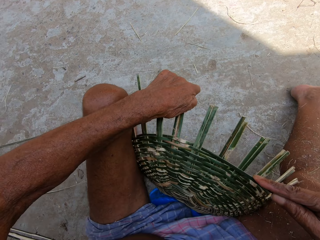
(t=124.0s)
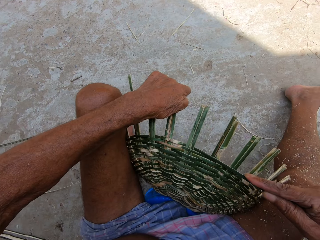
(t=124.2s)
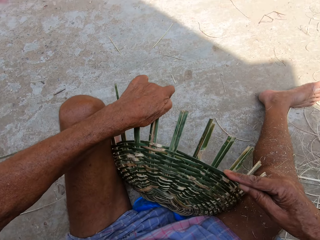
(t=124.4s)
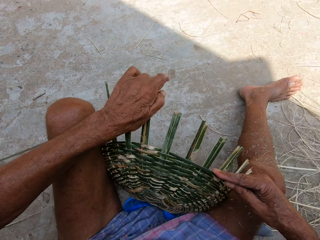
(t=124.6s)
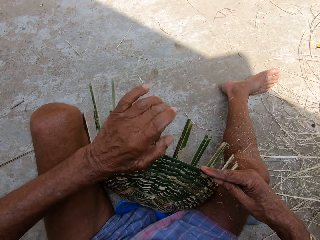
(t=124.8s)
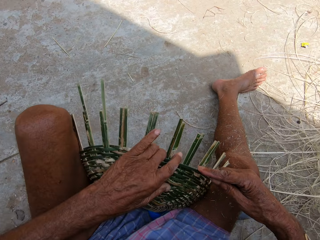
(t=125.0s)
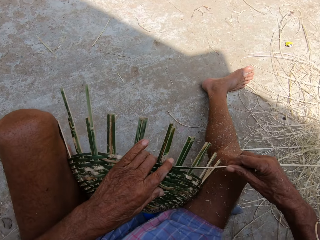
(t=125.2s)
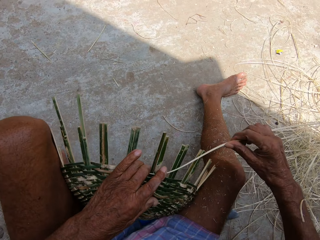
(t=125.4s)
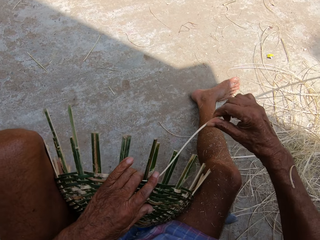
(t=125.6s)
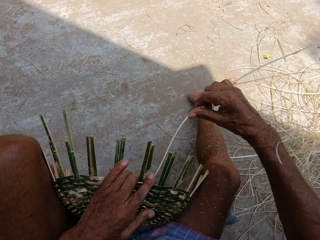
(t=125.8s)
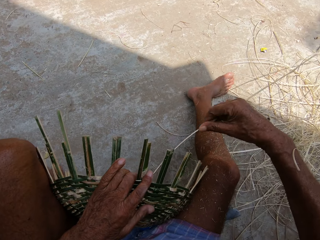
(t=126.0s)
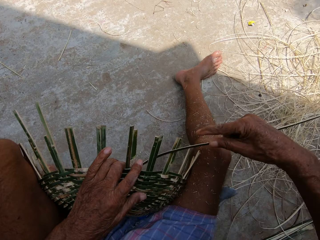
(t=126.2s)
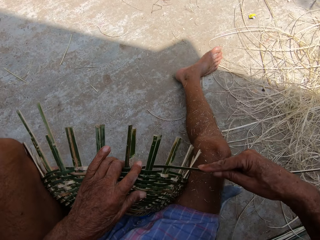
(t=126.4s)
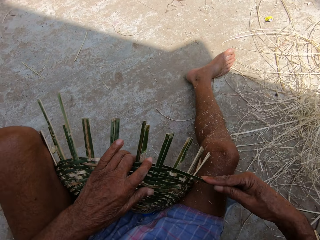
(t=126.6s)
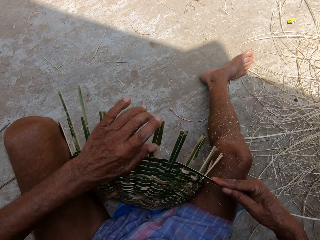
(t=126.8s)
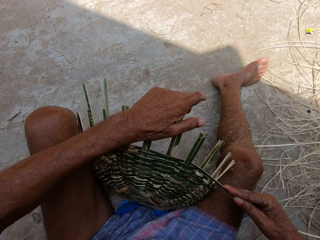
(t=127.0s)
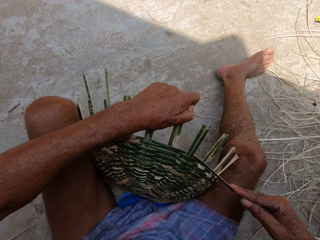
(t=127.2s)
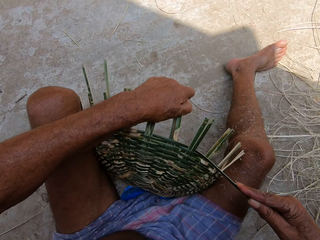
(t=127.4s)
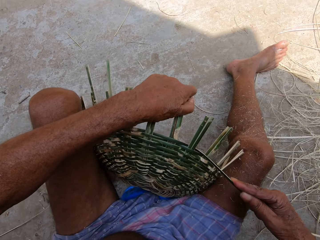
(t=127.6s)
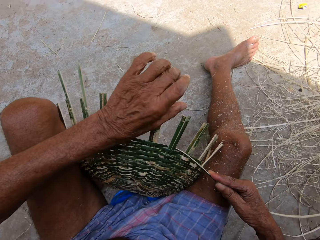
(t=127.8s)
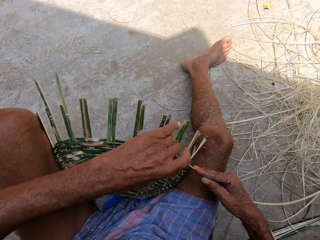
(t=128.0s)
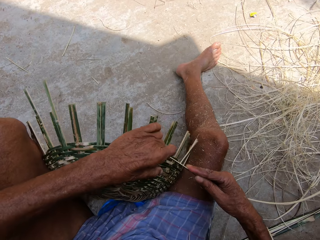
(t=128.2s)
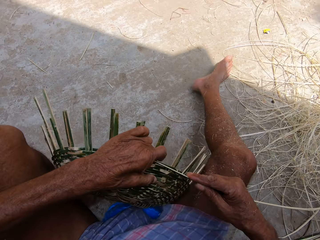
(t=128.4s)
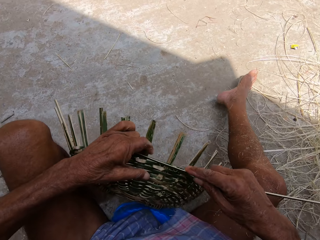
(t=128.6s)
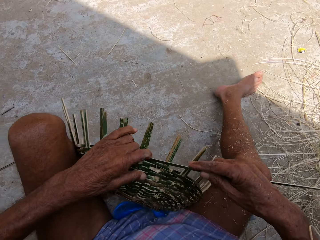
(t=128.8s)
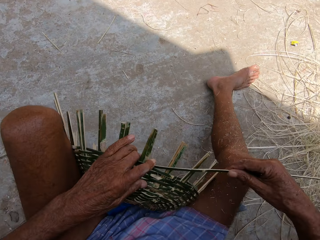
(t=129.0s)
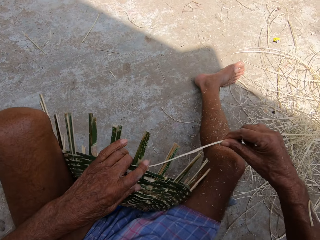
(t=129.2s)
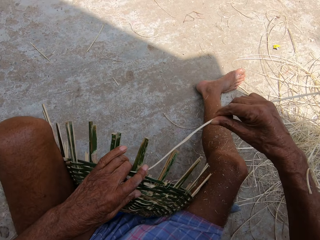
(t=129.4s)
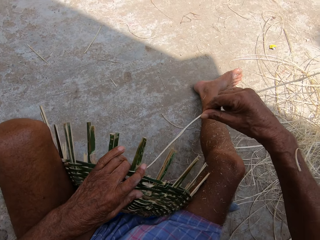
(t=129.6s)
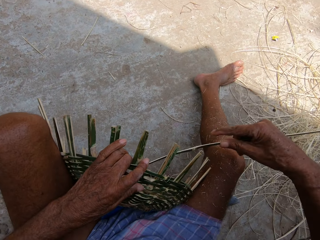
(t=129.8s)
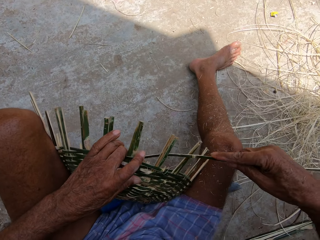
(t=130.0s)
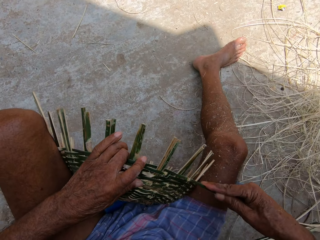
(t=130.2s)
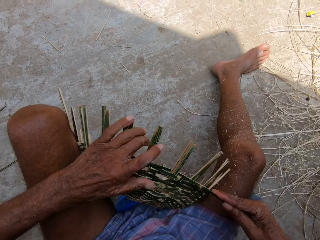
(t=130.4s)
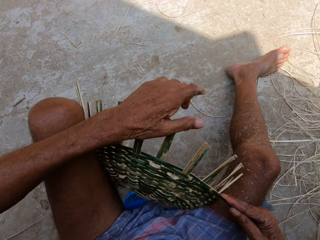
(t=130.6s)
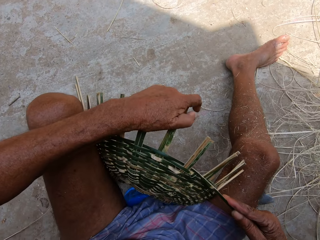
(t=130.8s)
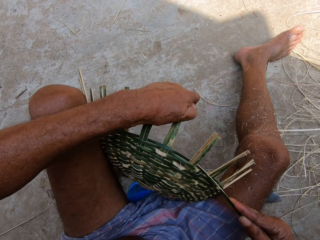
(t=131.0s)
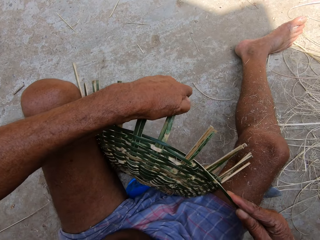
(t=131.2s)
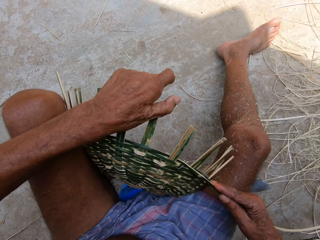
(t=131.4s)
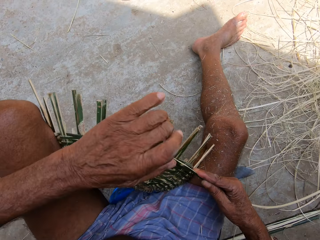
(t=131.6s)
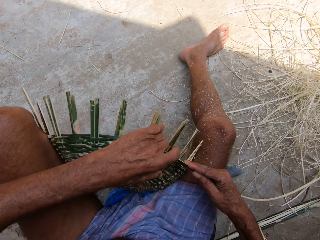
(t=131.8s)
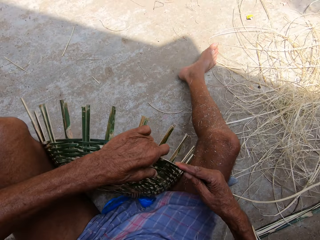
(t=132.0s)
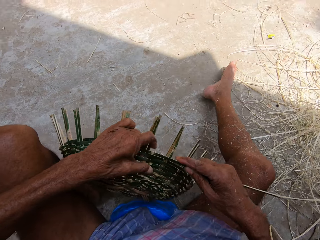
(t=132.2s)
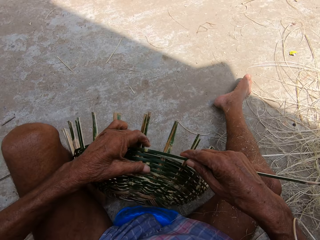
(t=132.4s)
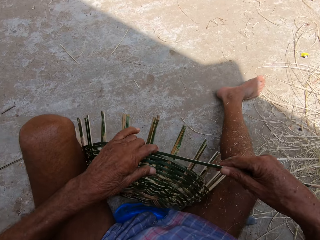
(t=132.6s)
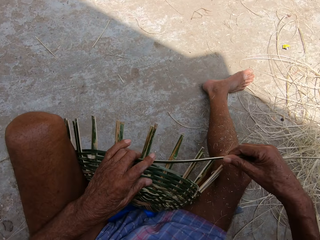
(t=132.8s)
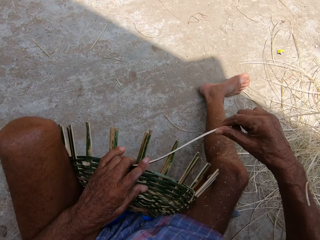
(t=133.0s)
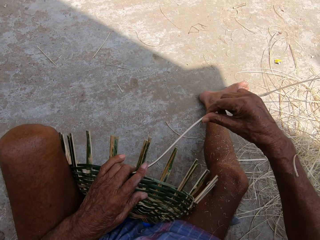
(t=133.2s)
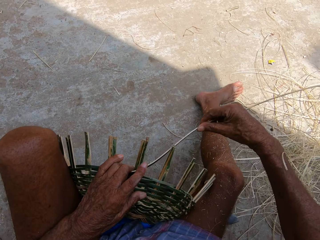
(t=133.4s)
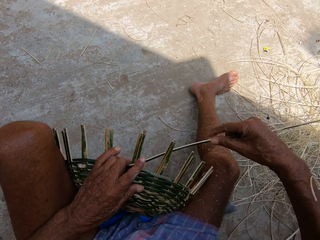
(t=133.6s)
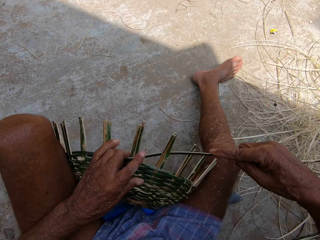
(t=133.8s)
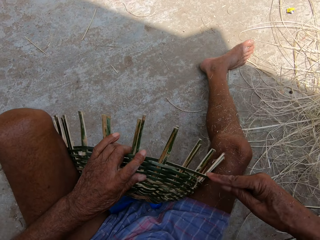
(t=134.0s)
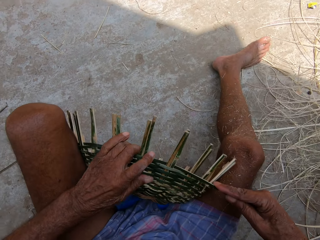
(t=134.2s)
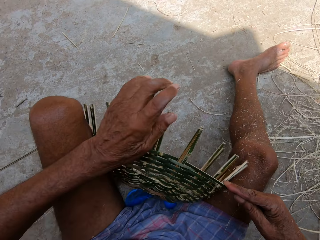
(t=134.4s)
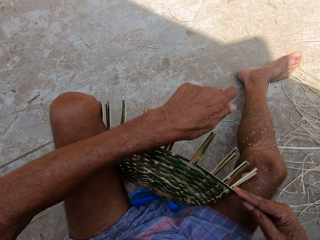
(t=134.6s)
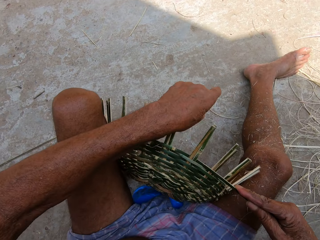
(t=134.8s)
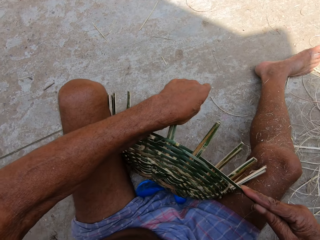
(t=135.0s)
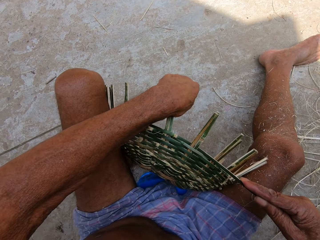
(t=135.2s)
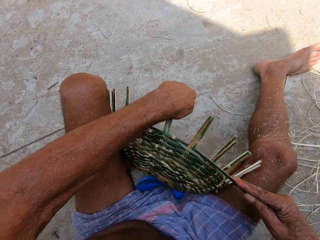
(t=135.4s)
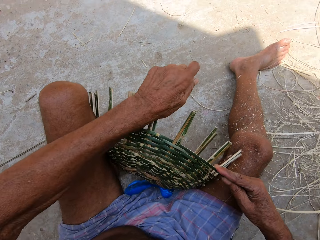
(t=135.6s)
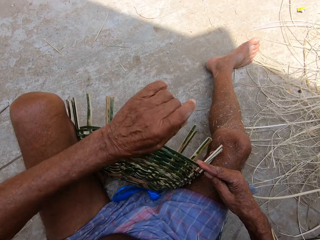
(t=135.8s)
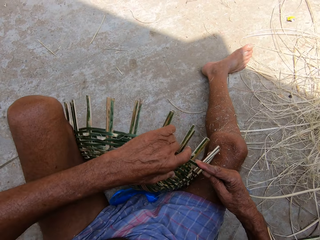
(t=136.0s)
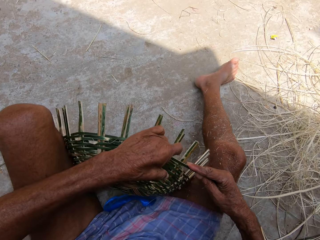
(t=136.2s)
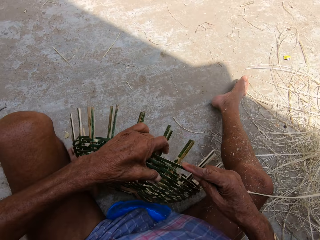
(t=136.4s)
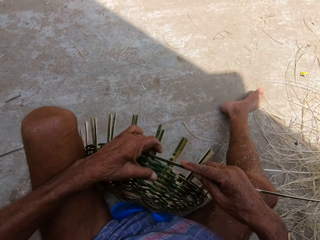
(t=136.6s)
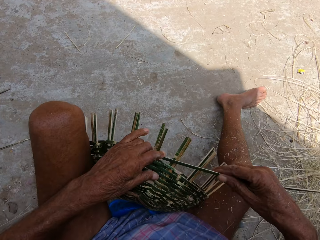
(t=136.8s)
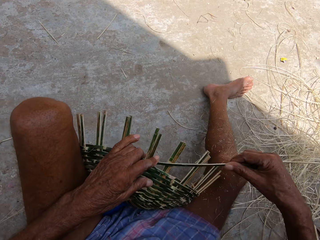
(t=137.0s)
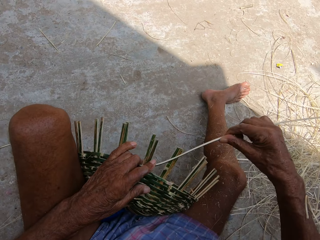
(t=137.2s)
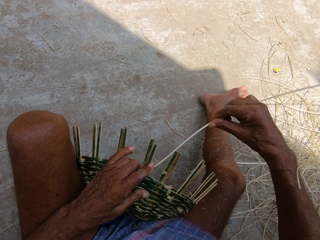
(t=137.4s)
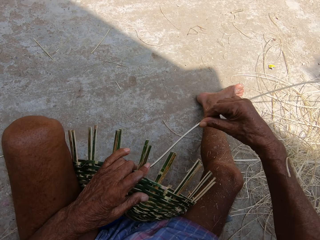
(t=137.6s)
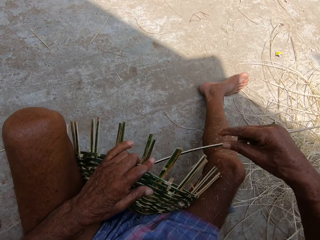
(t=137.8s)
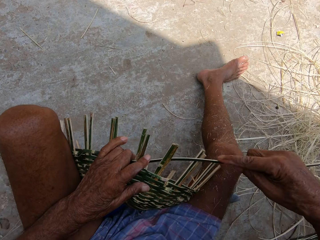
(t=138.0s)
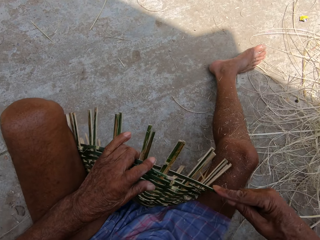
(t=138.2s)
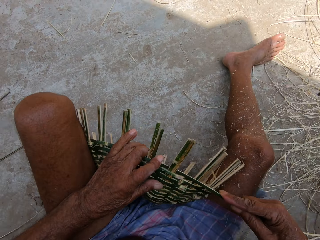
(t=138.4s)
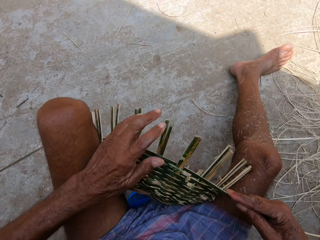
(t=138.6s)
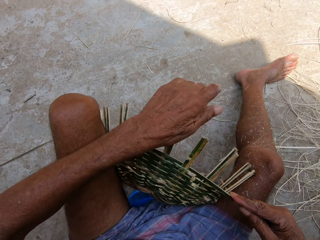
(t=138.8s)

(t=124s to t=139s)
The camera wearer places his left hand on the basket. He weaves the basket with the wicker in his right hand. He bends the basket with his left hand. He adjusts the basket with his left hand. He weaves the basket with the wicker in his right hand. He bends the basket with his left hand. He adjusts the basket with his left hand. He weaves the basket with the wicker in his right hand. He bends the basket with his left hand. He adjusts the basket with his left hand. He weaves the basket with the wicker in his right hand.

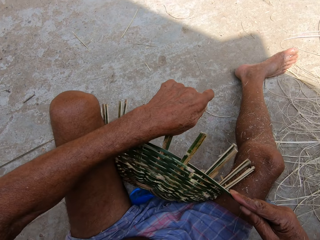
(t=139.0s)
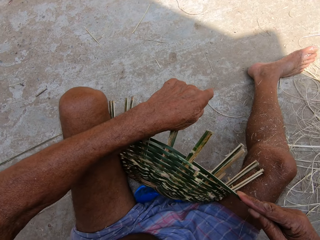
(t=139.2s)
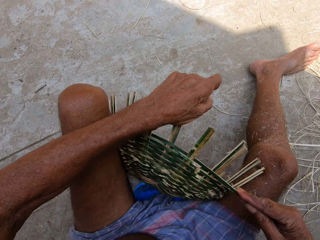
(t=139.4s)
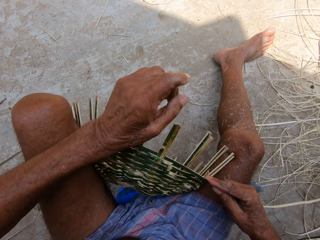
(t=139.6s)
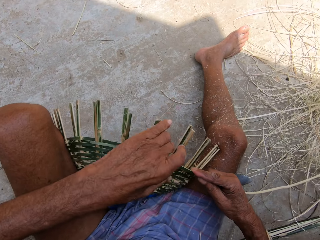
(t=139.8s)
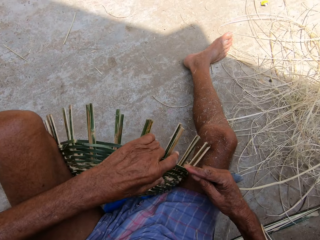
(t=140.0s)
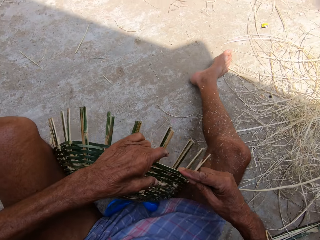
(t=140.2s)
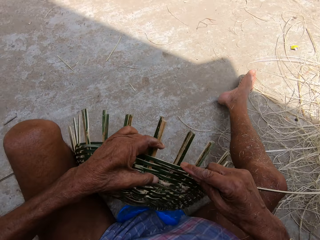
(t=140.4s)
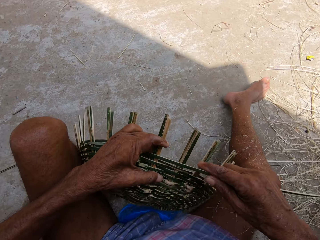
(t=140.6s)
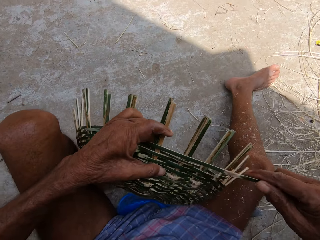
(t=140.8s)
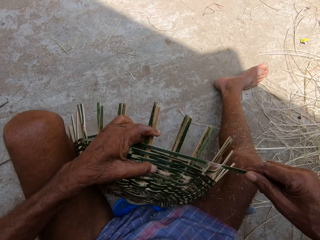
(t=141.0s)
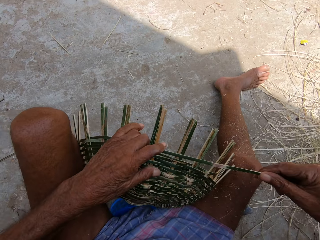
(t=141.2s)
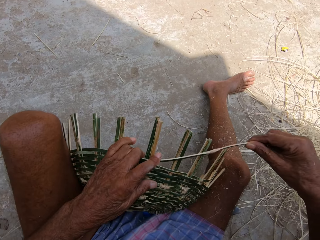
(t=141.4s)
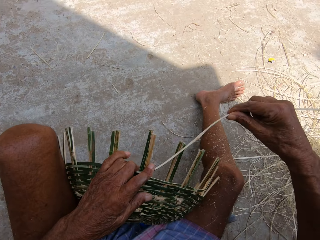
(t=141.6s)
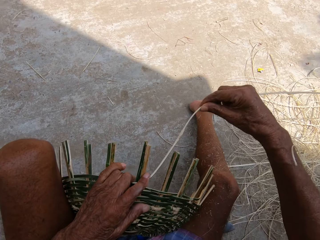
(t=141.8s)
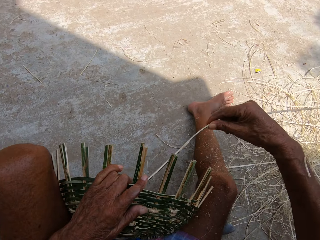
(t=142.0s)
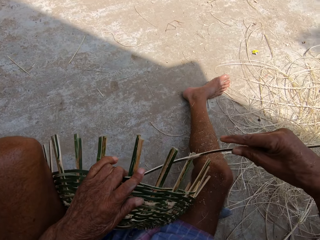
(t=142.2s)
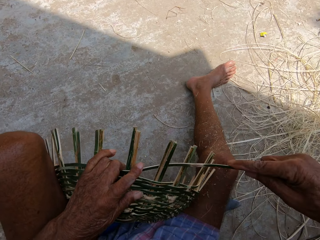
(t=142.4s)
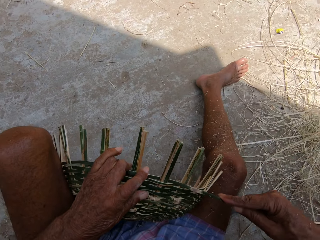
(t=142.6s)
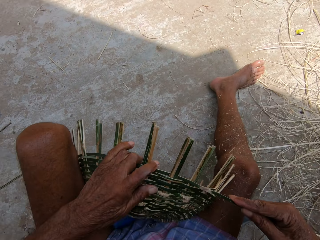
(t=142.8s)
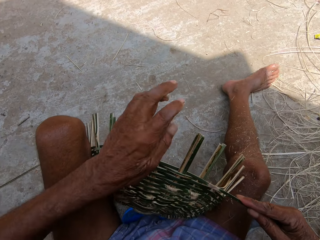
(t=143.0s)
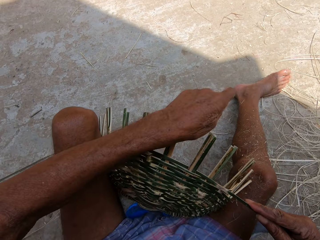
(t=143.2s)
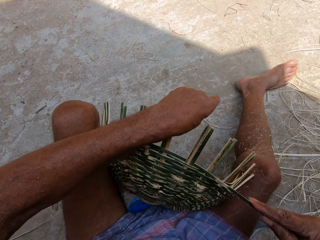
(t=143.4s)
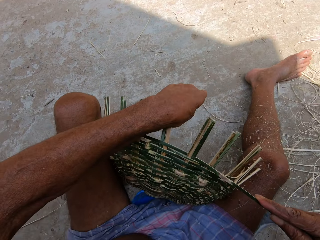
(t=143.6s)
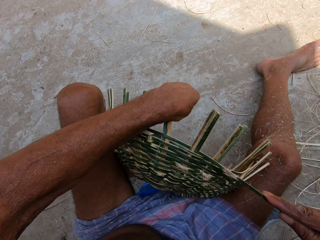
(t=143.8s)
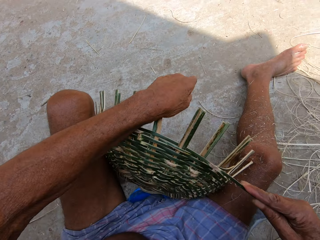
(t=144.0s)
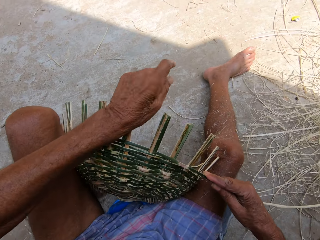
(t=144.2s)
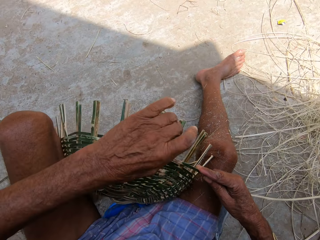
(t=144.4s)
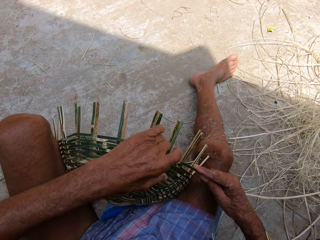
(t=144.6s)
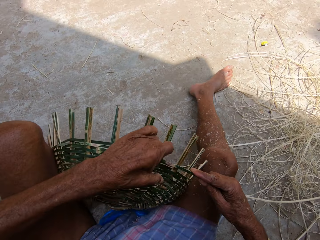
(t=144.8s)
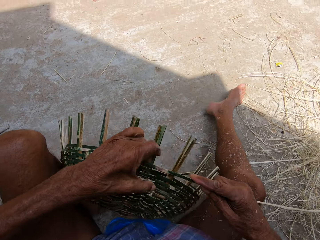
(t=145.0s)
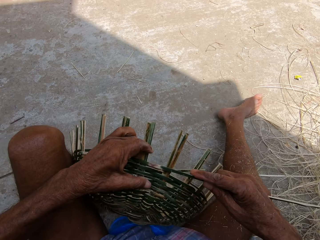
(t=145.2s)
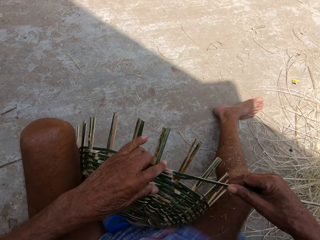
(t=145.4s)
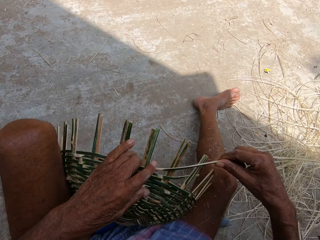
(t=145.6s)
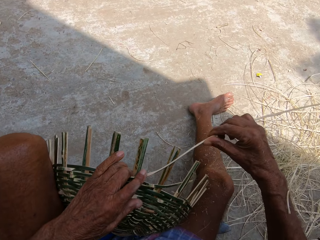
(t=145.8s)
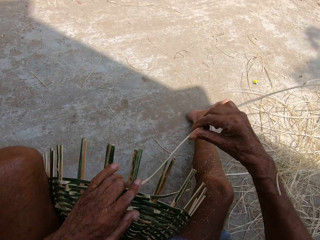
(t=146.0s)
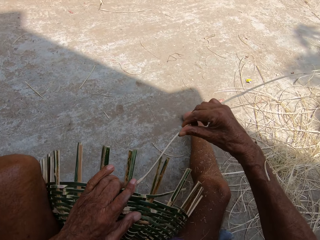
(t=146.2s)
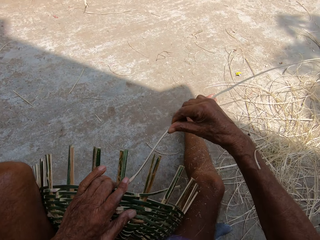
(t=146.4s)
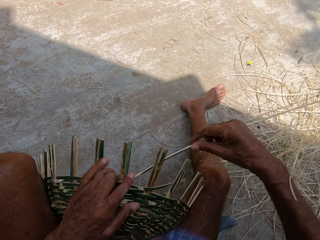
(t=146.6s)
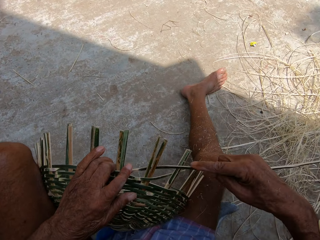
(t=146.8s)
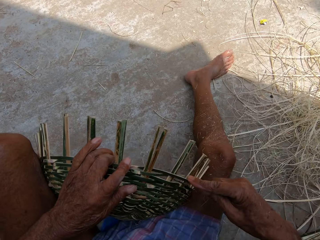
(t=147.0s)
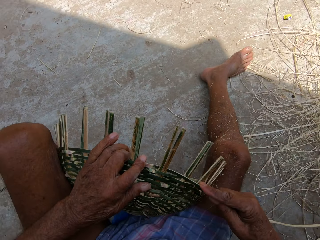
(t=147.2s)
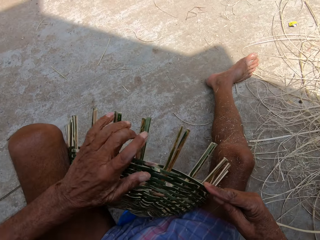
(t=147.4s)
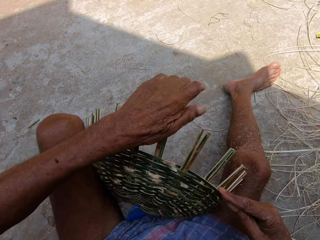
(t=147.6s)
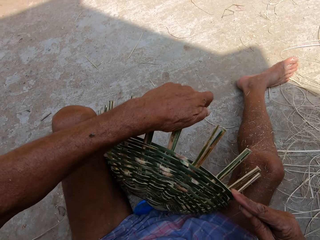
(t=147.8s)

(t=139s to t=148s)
The camera wearer bends the basket with his left hand. He adjusts the basket with his left hand. He weaves the basket with the wicker in his right hand. He bends the basket with his left hand. He adjusts the basket with his left hand. He weaves the basket with the wicker in his right hand.
